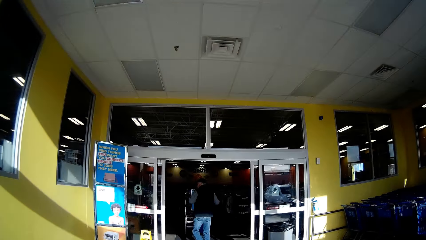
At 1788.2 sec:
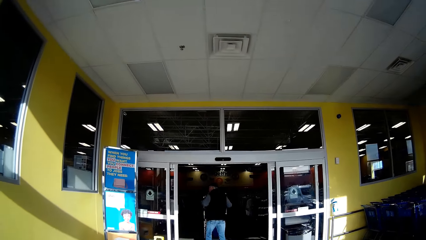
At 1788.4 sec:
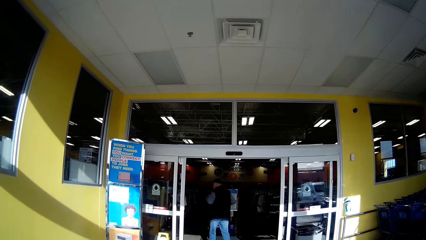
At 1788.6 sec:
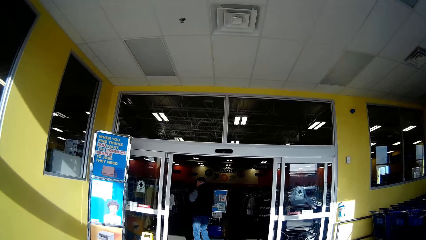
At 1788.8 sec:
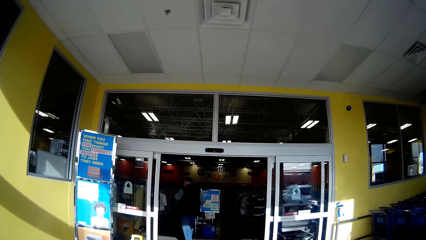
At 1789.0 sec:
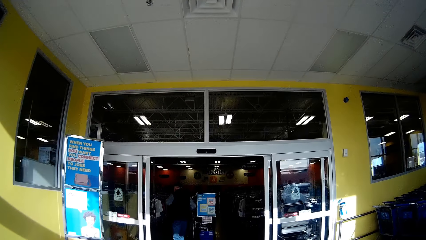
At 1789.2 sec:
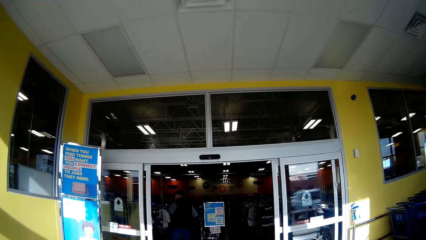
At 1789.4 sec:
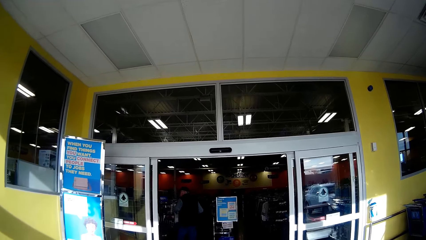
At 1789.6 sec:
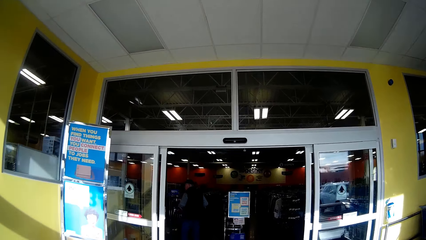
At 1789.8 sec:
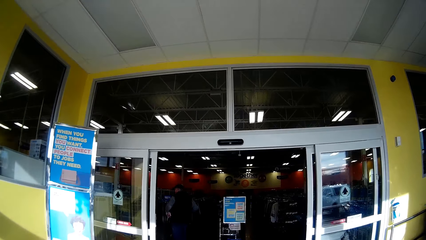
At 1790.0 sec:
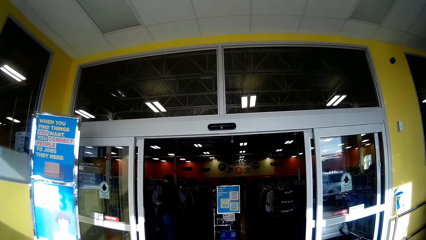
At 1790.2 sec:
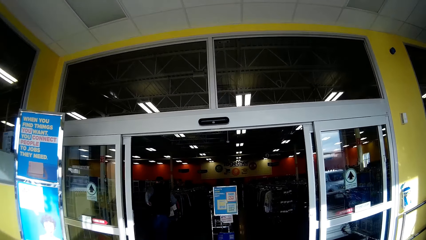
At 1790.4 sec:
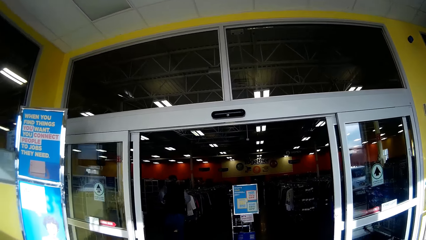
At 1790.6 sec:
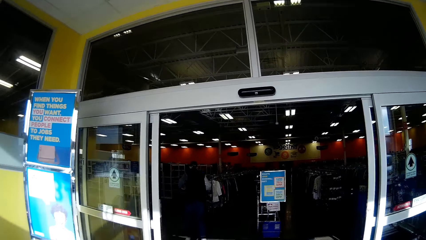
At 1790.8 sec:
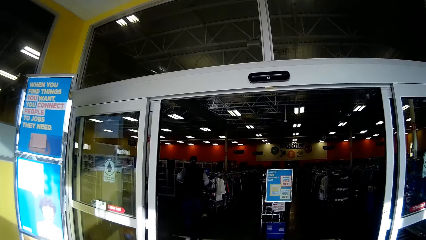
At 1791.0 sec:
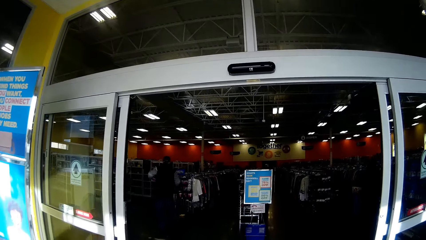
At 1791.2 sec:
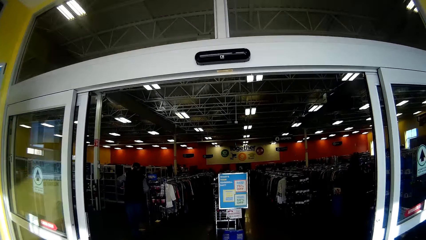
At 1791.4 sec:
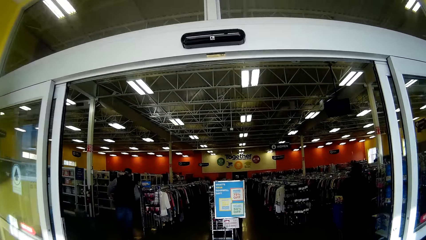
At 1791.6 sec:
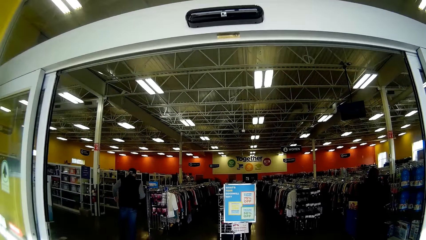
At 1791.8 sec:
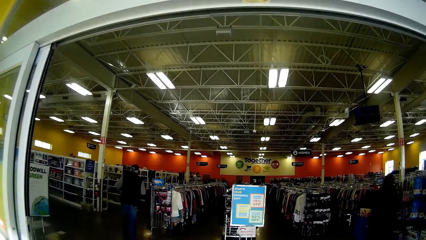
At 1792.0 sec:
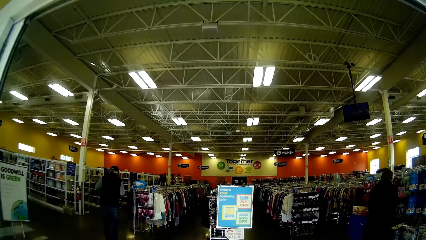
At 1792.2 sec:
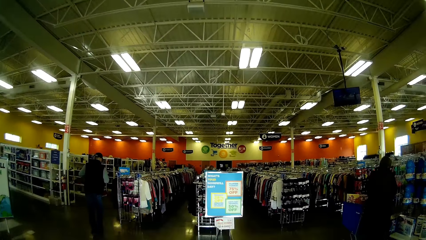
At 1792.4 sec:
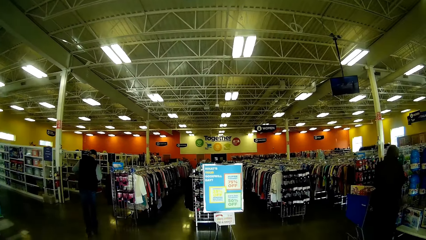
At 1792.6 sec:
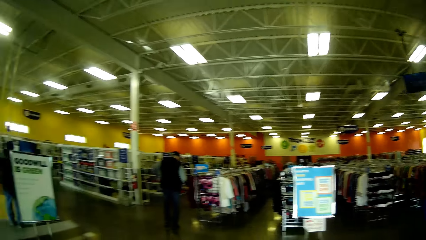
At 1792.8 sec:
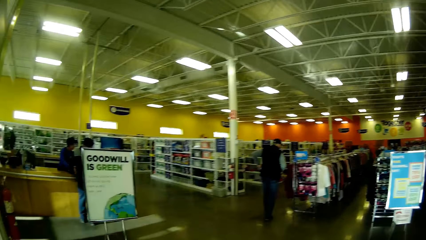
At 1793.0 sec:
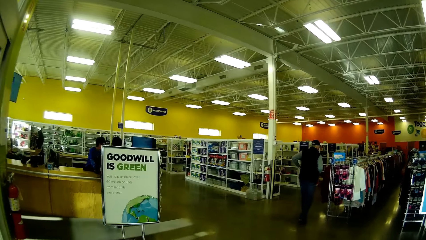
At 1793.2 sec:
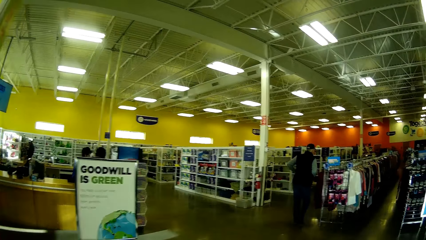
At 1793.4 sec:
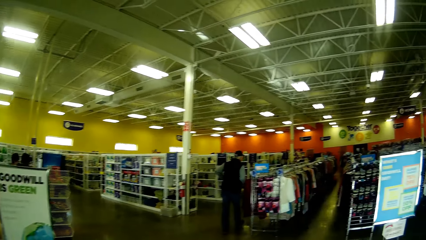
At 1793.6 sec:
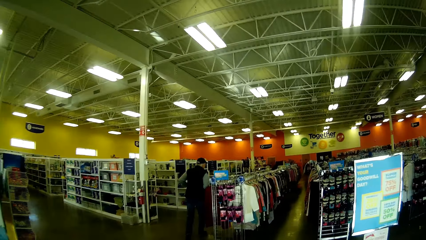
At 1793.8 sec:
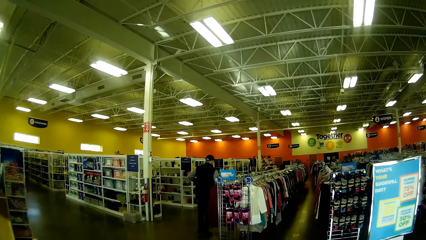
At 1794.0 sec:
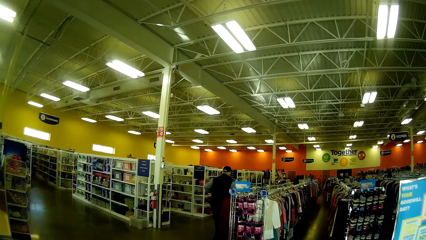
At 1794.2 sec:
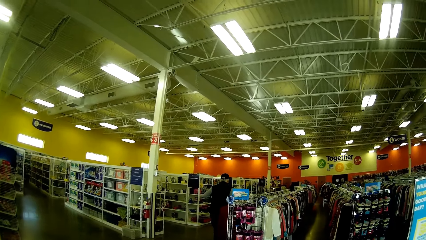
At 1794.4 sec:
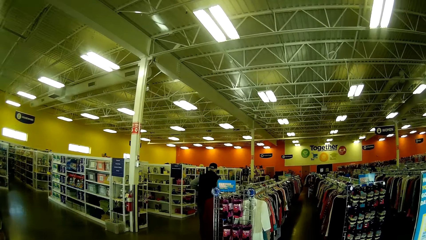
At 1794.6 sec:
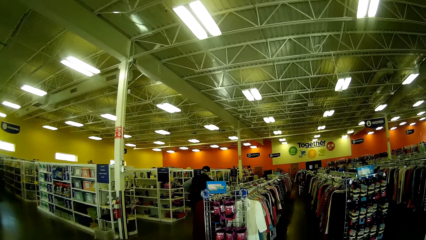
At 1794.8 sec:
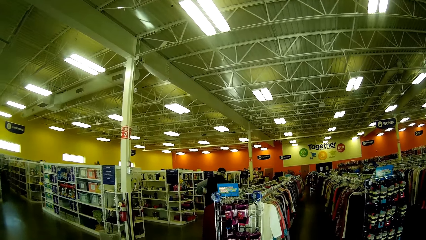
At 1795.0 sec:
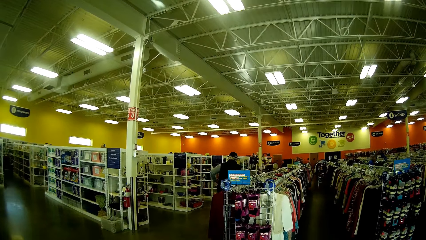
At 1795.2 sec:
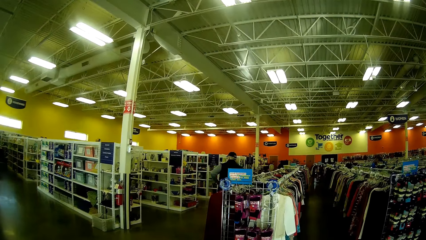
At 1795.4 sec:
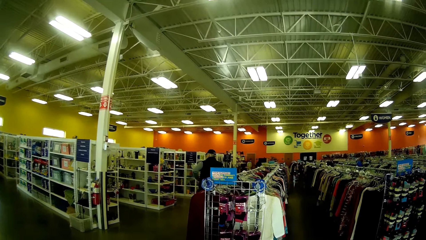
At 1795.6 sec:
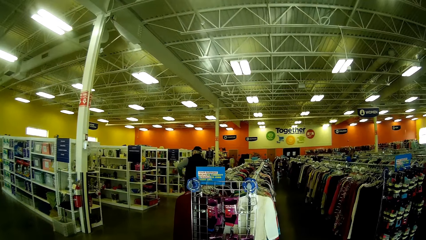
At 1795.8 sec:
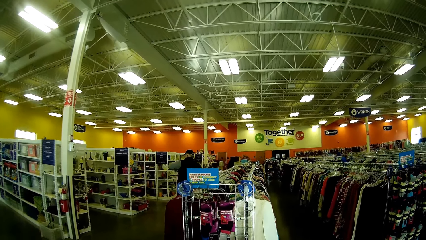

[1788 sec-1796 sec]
The camera wearer is walking inside a supermarket.
